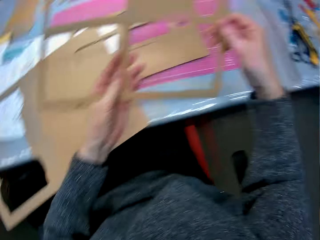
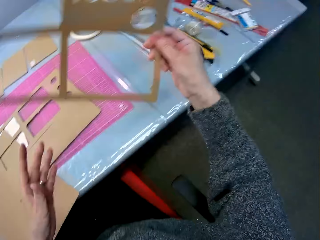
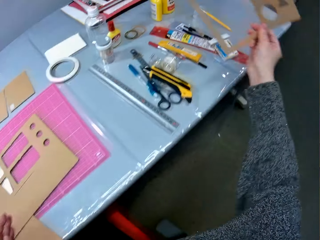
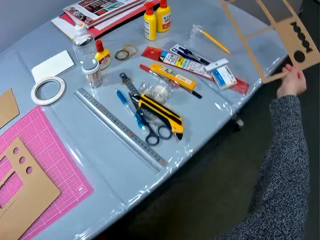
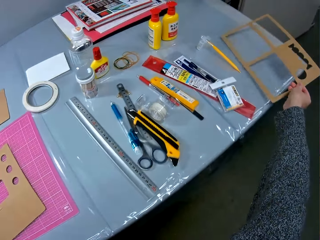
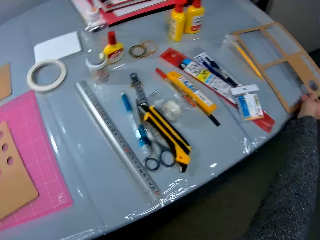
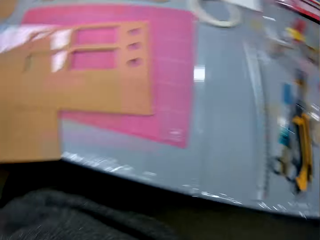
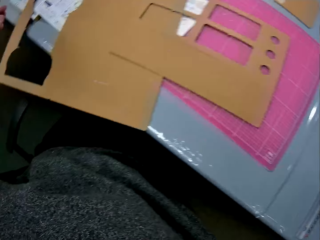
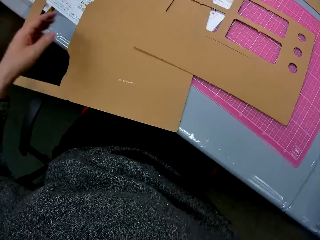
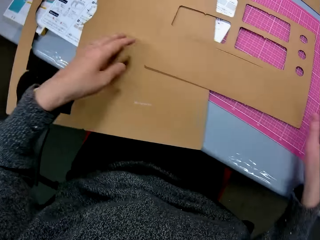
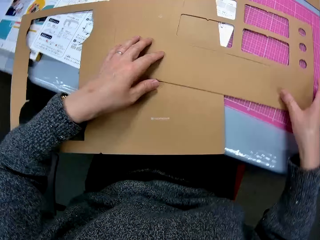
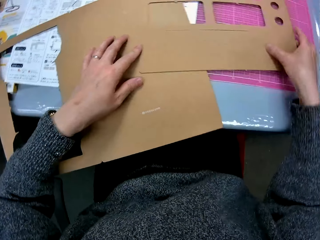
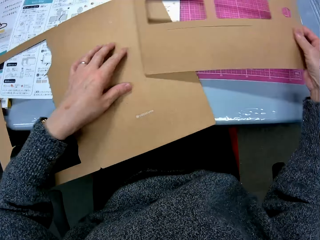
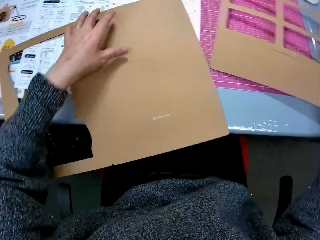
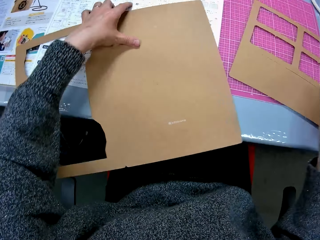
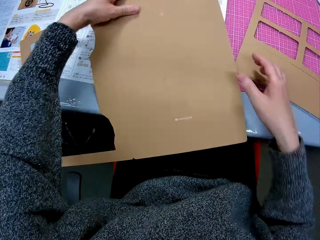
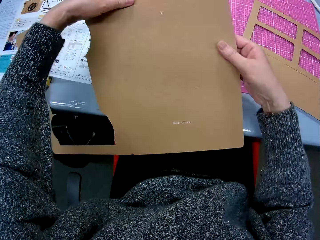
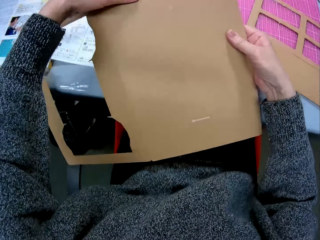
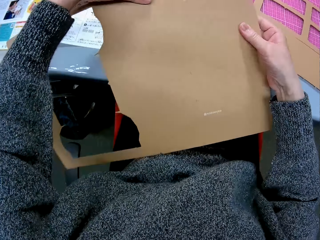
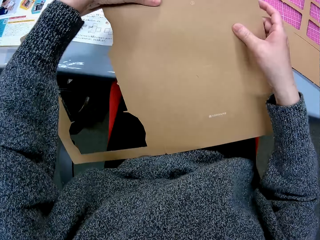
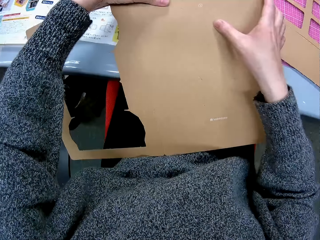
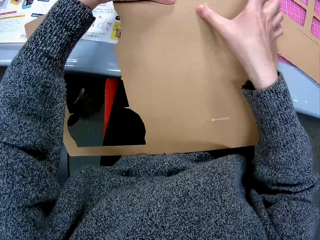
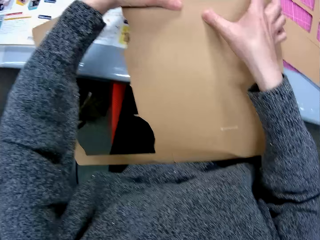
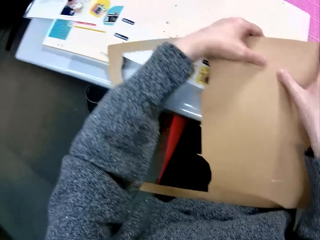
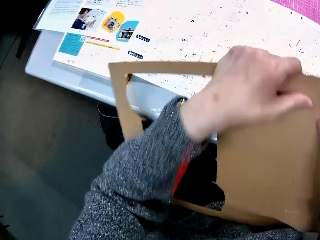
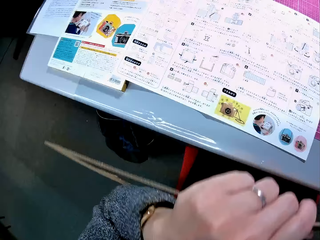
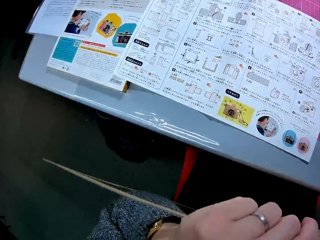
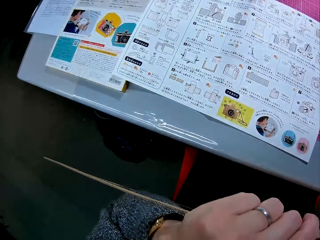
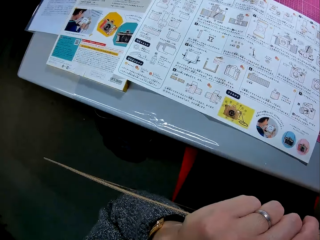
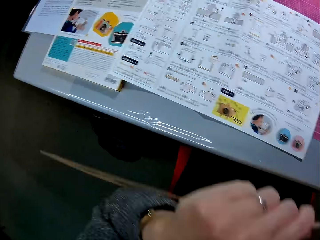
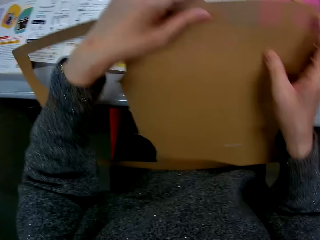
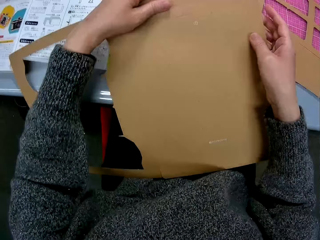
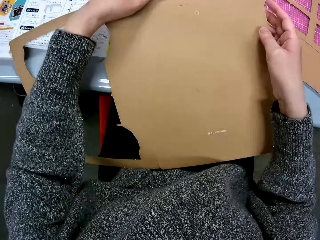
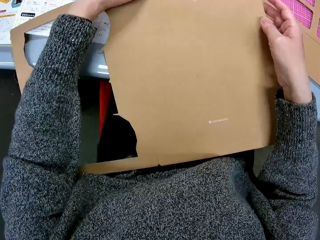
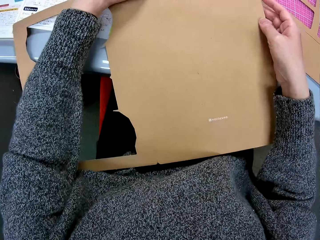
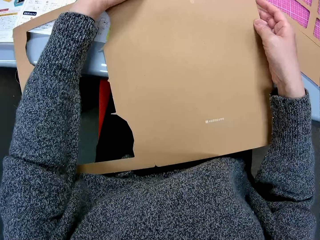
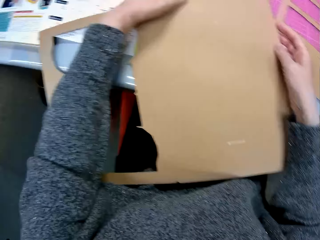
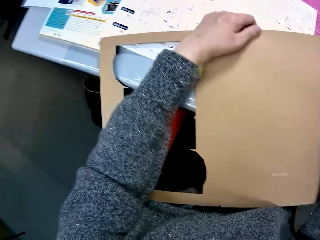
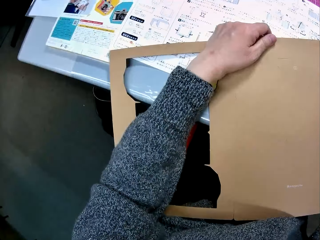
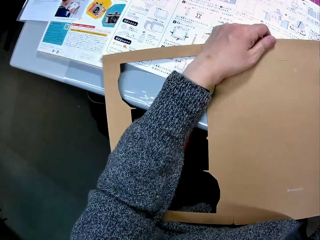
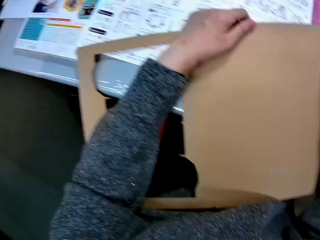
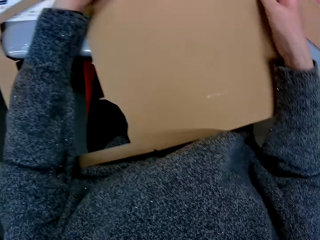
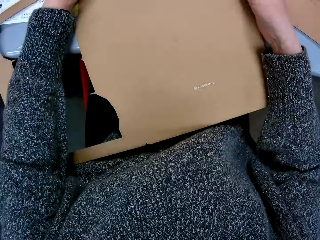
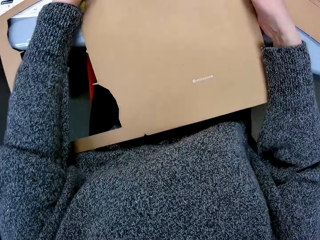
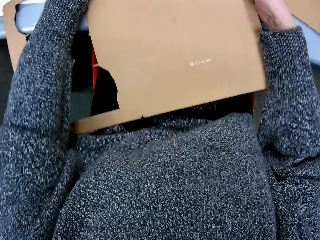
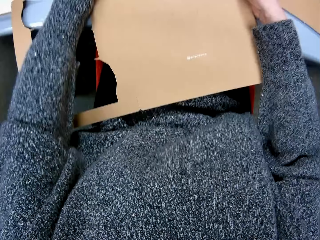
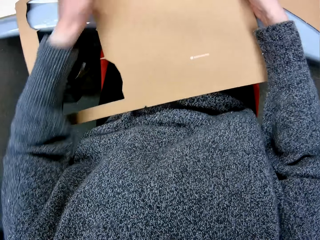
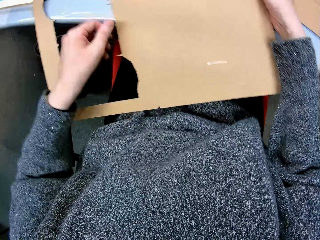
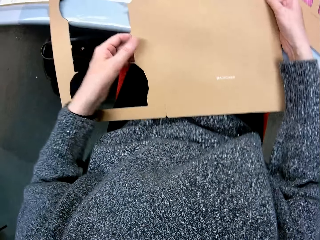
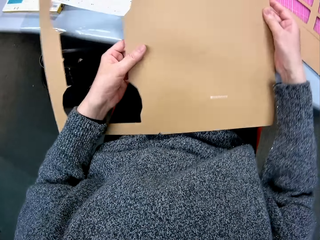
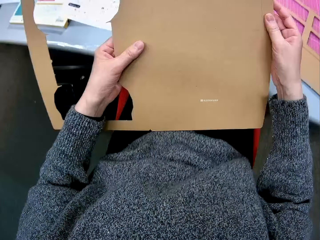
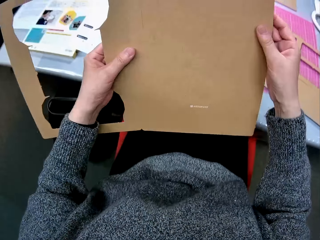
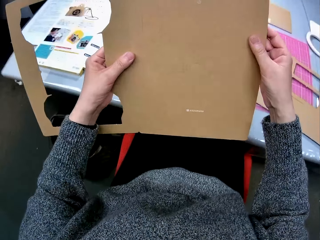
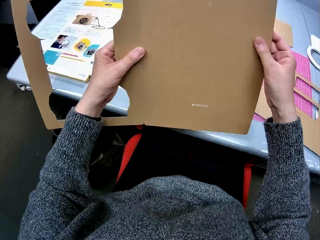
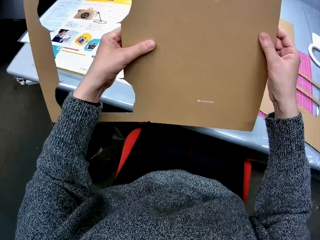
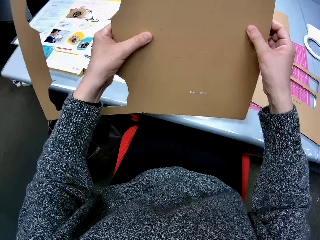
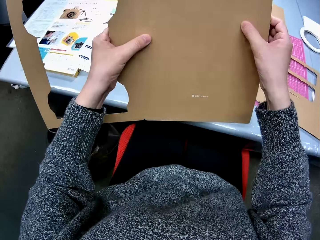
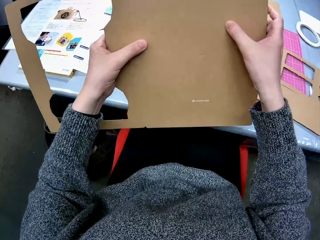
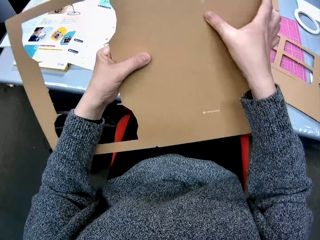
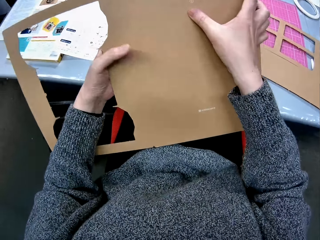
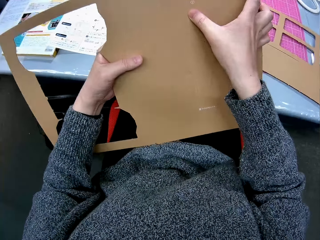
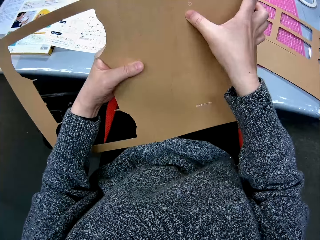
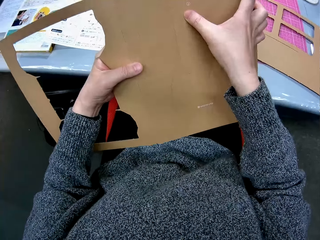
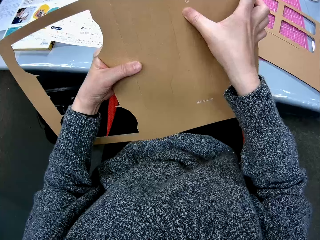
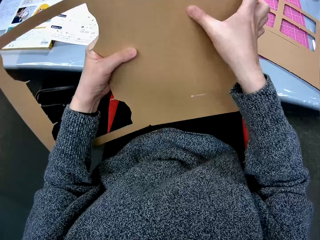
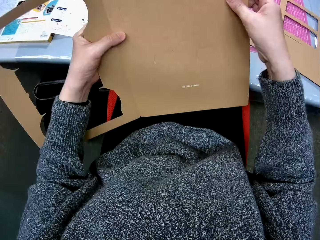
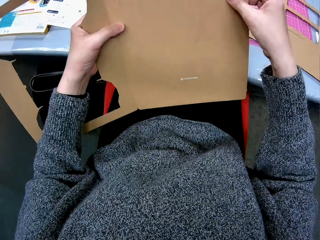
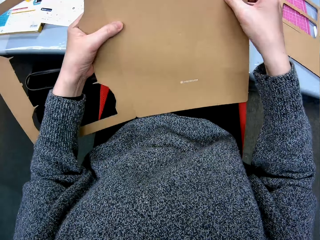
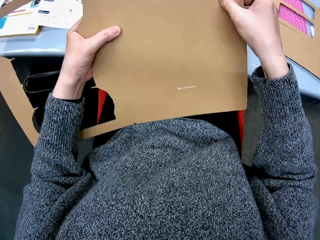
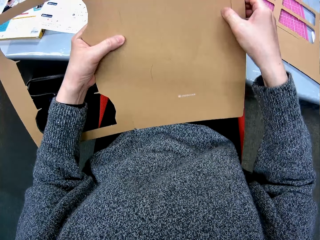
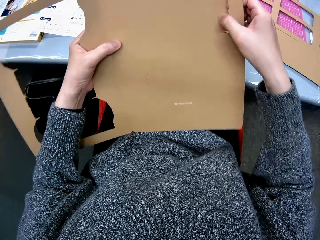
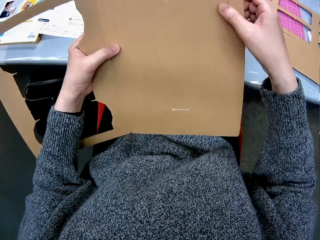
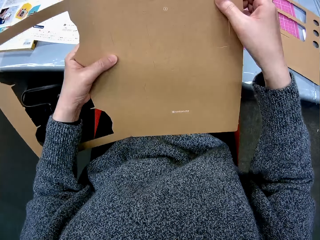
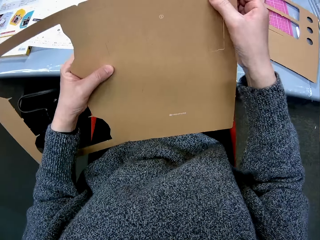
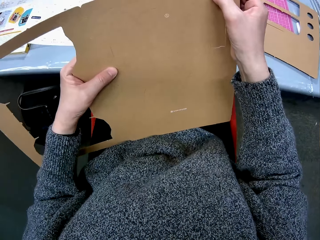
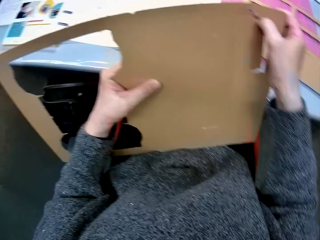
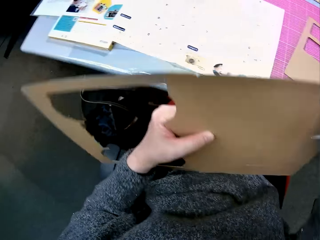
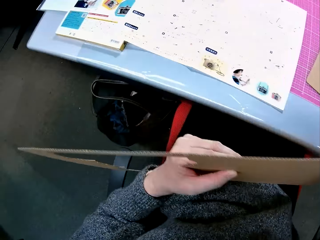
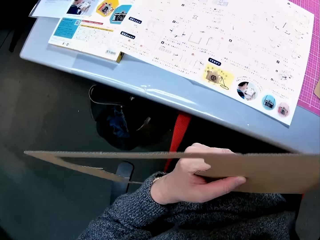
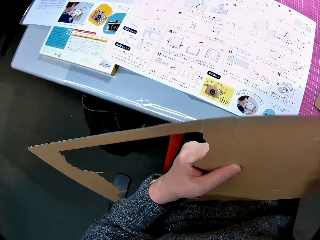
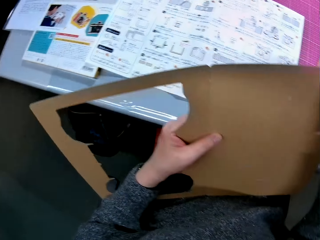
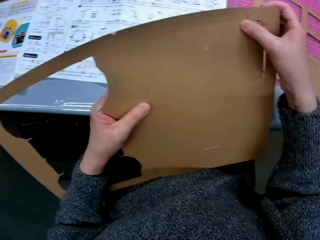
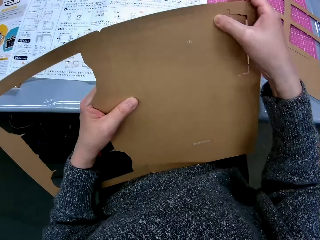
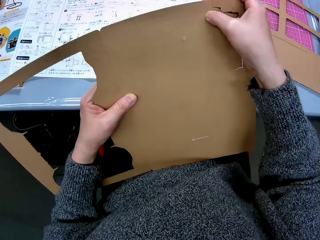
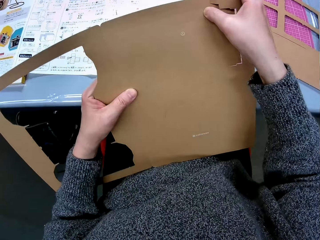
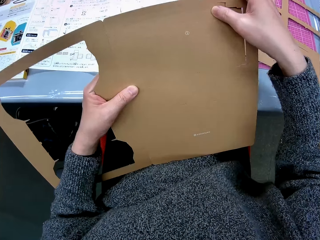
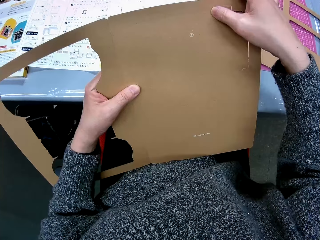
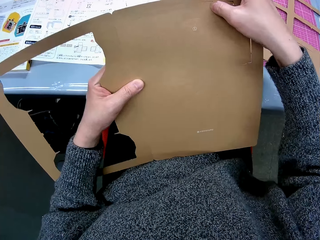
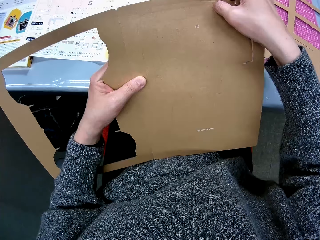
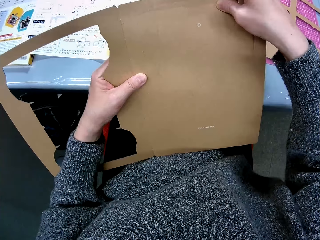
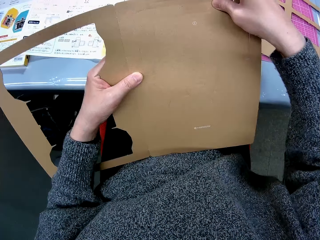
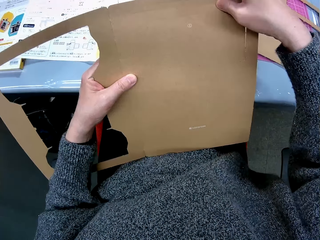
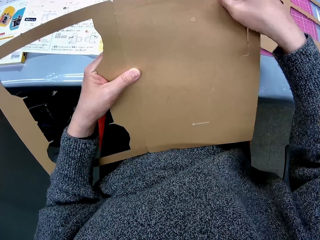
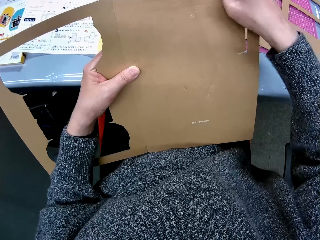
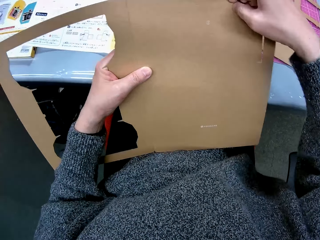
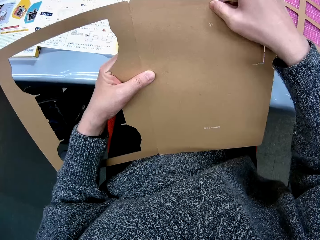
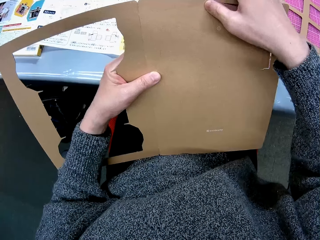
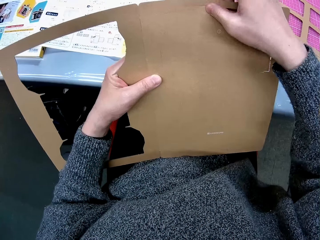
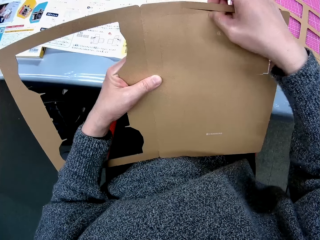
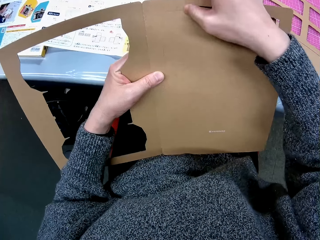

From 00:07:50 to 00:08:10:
The camera wearer drops the carton or cardboard with the holes in it. They move the cardboard. They pick up another carton with the holes in it. They pick up the carton with the holes in it. They pick up another carton with the holes in it. They read the manual. They look at the cardboard. They read the manual. They look at the cardboard. They hold up the cardboard. They remove a piece of the cardboard. They make a hole in the carton.

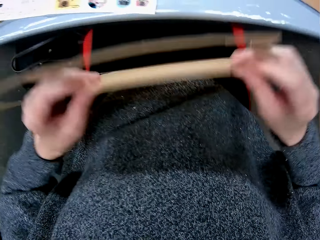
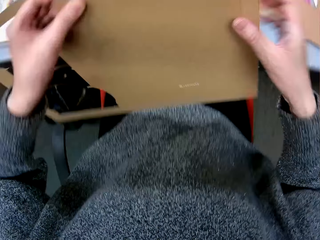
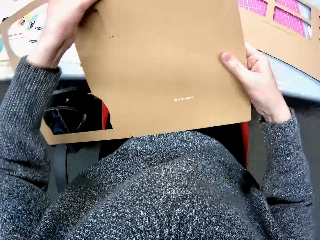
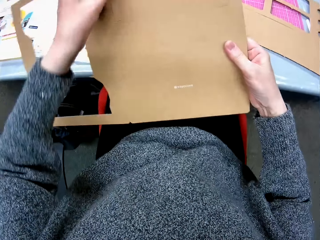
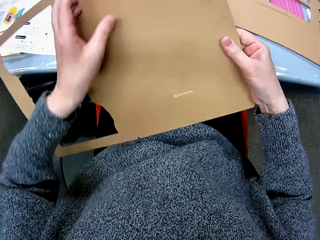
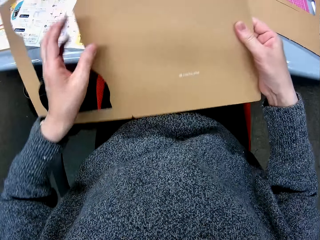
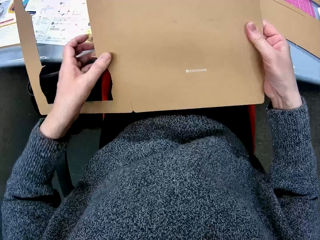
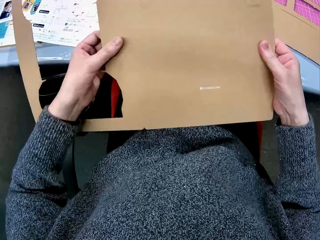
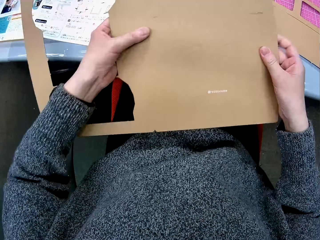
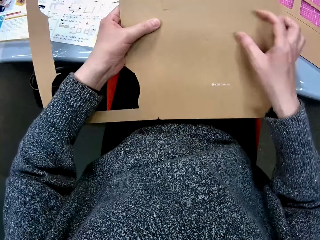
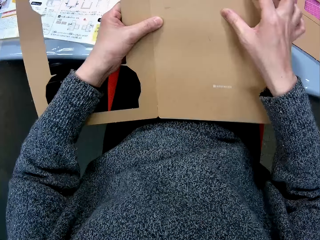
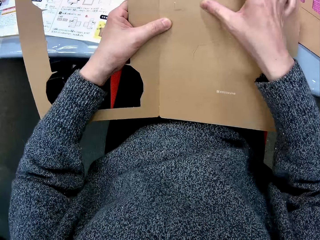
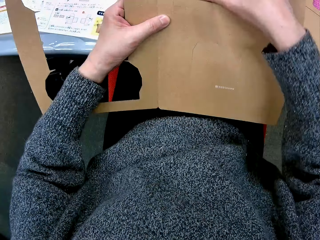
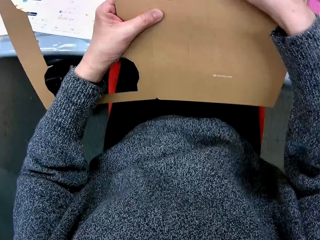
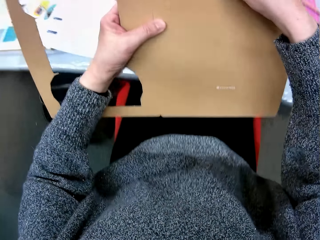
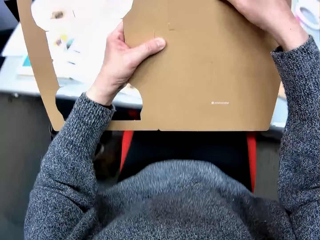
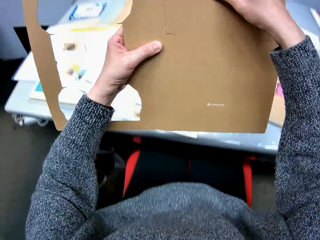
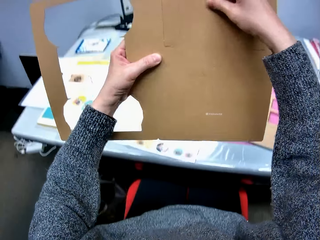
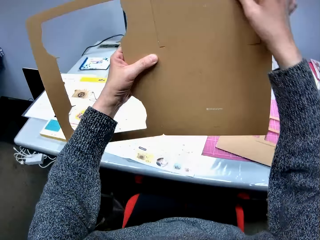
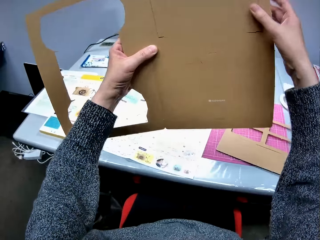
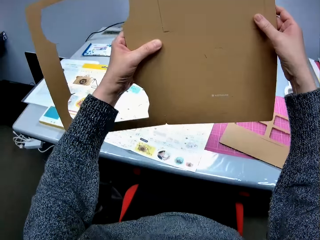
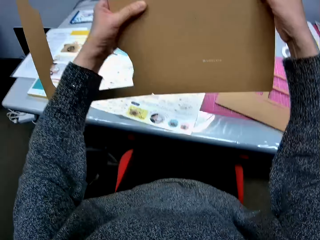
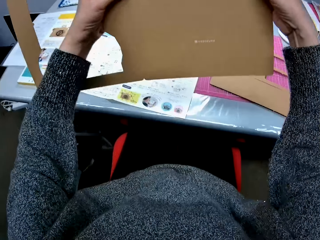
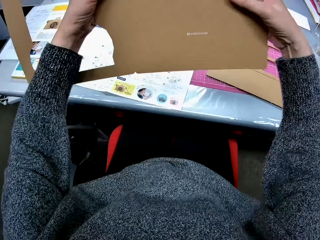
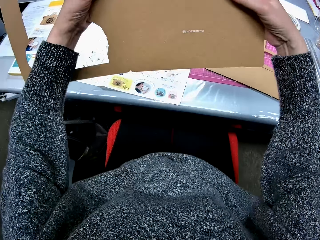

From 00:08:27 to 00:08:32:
The camera wearer looks at the cardboard.
